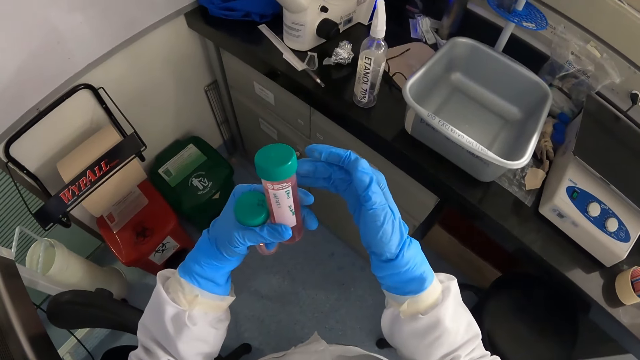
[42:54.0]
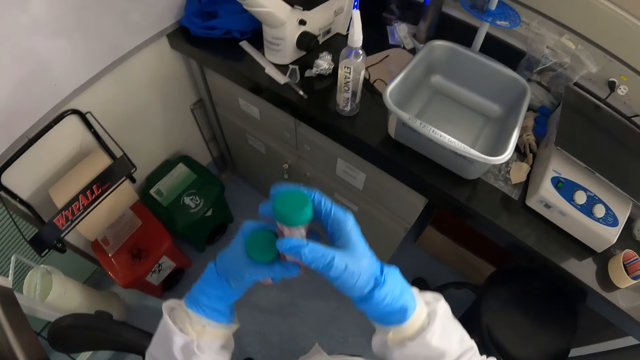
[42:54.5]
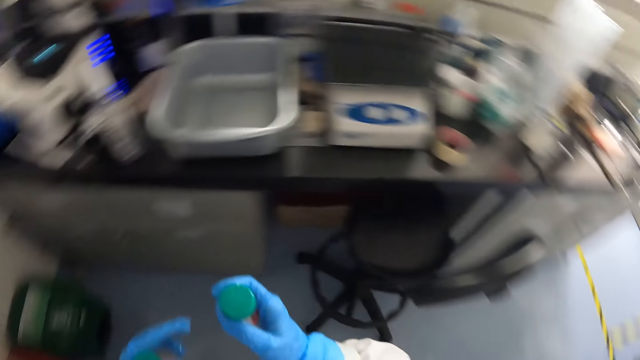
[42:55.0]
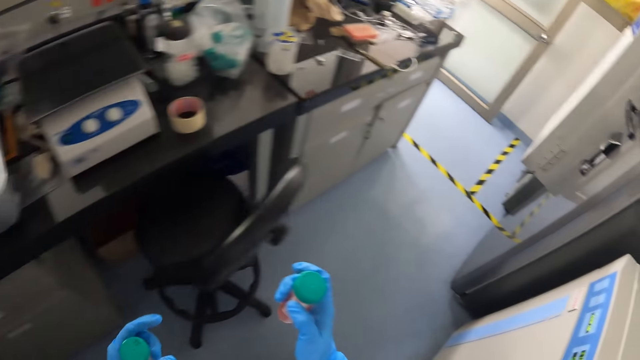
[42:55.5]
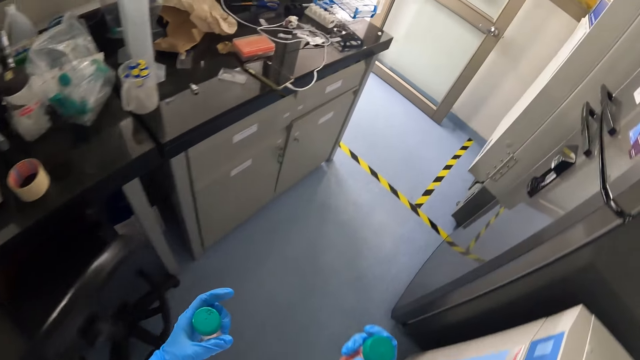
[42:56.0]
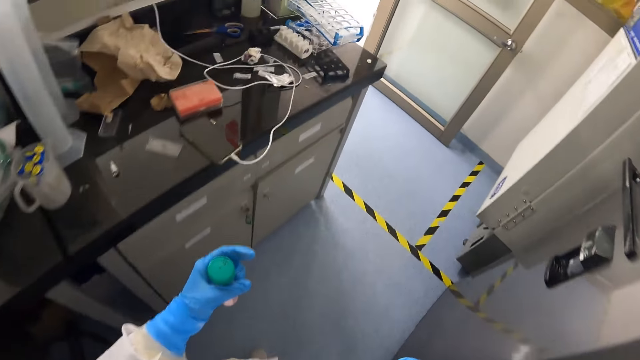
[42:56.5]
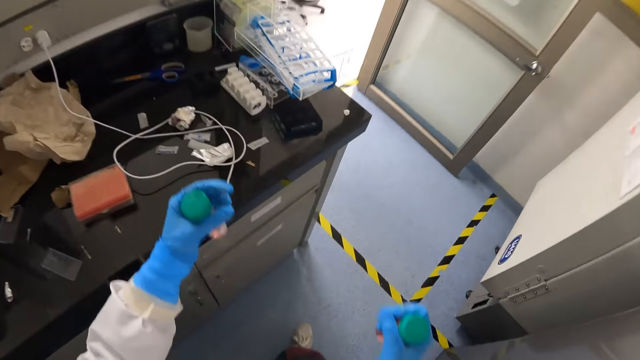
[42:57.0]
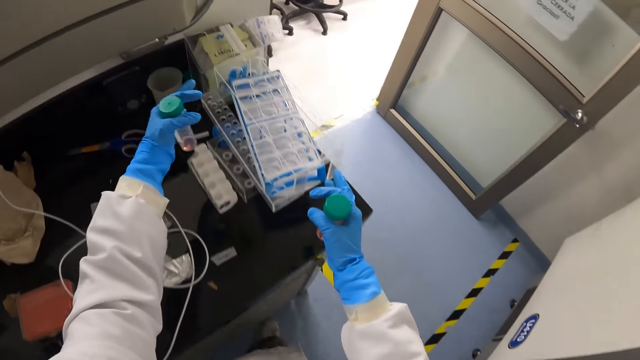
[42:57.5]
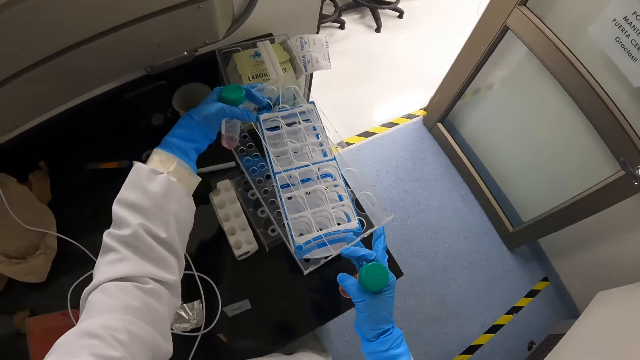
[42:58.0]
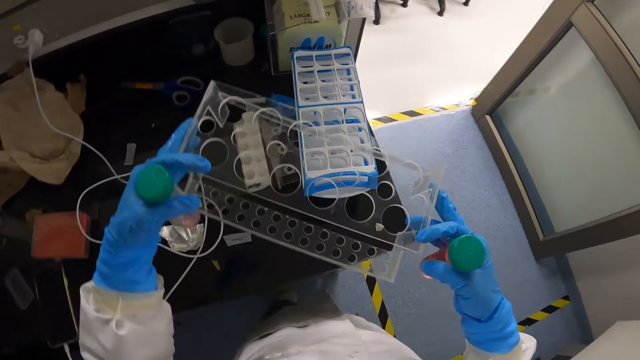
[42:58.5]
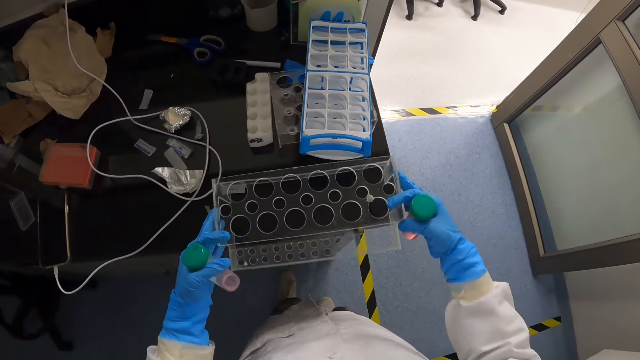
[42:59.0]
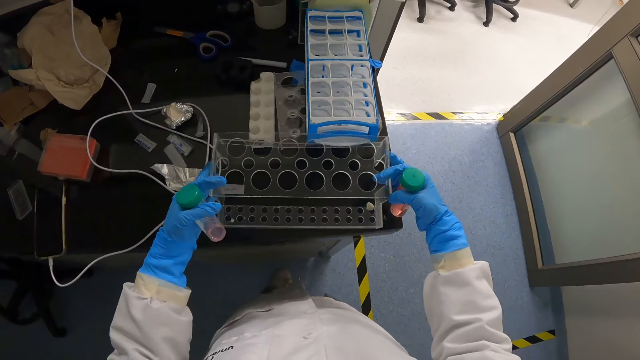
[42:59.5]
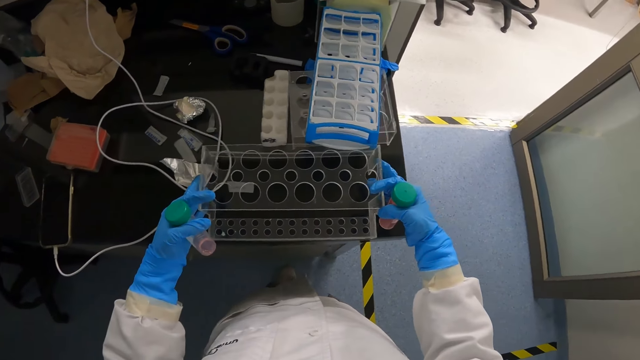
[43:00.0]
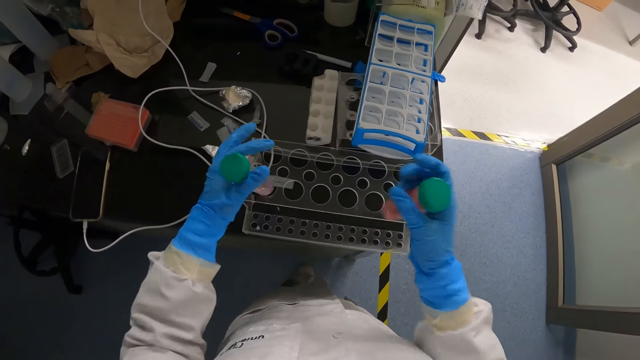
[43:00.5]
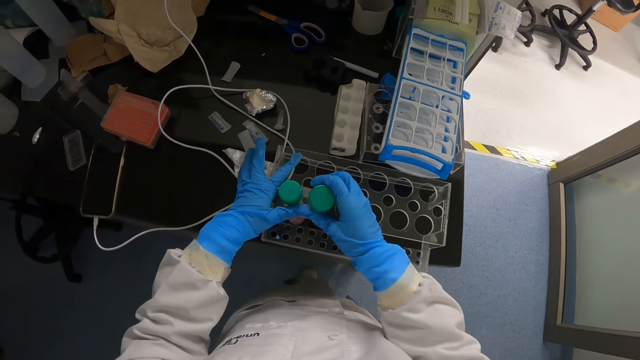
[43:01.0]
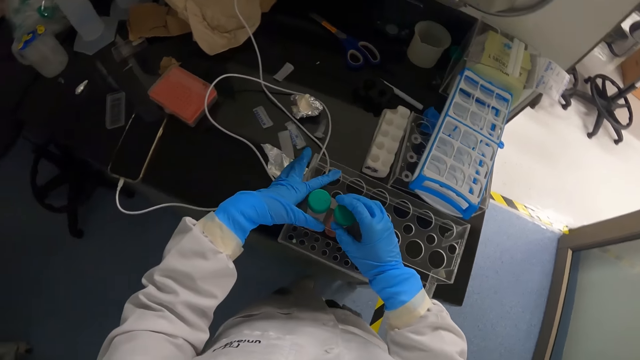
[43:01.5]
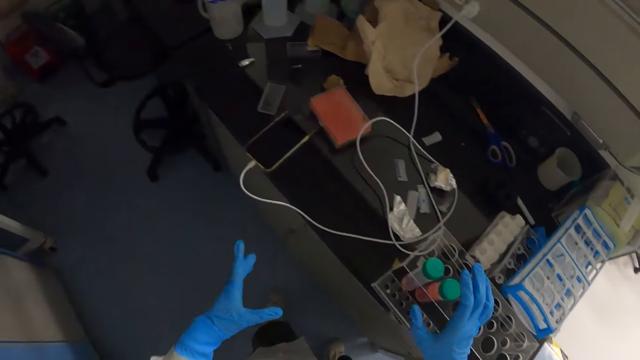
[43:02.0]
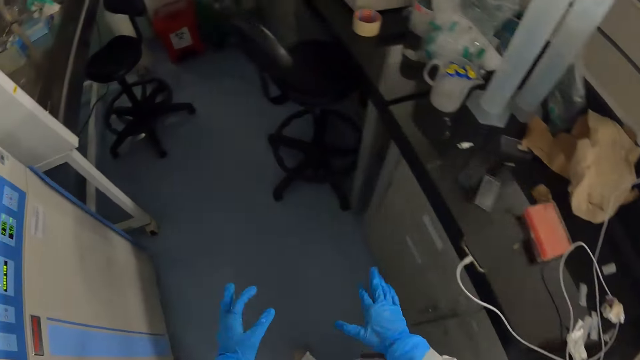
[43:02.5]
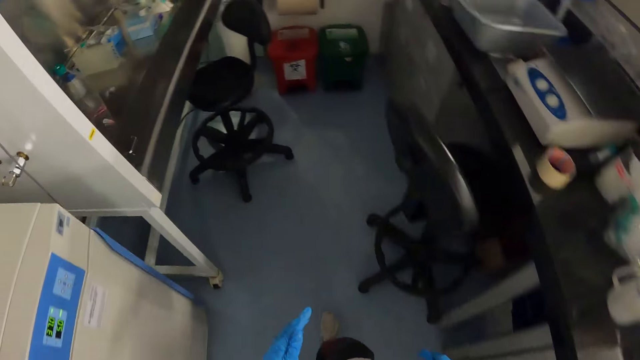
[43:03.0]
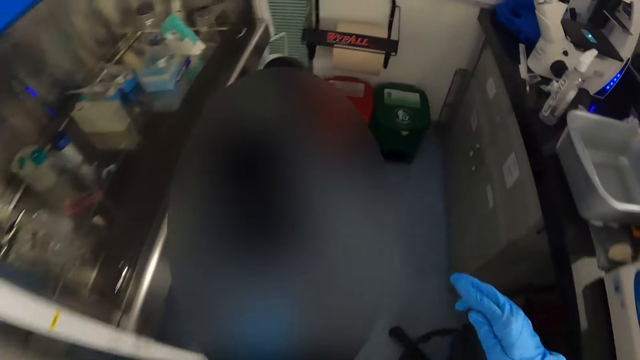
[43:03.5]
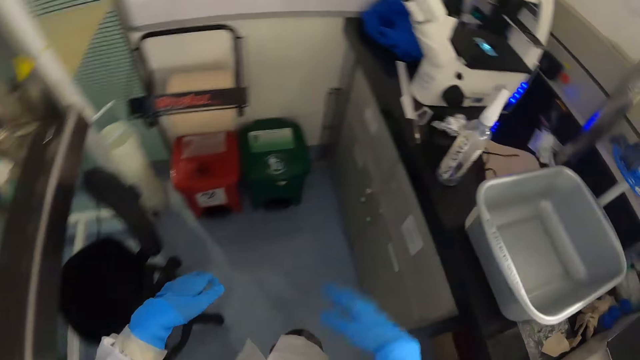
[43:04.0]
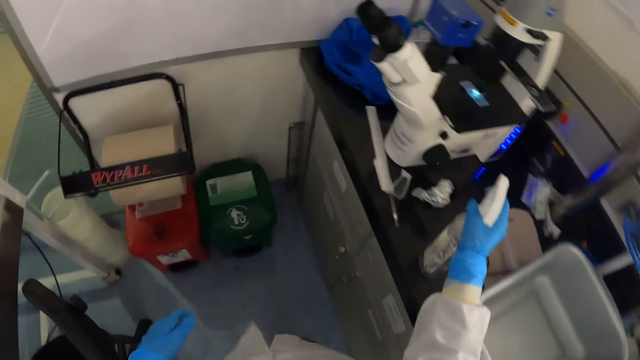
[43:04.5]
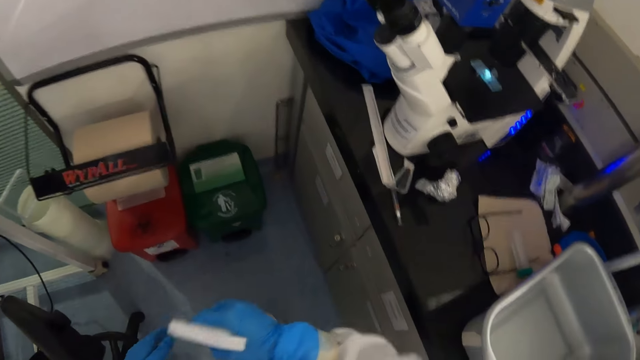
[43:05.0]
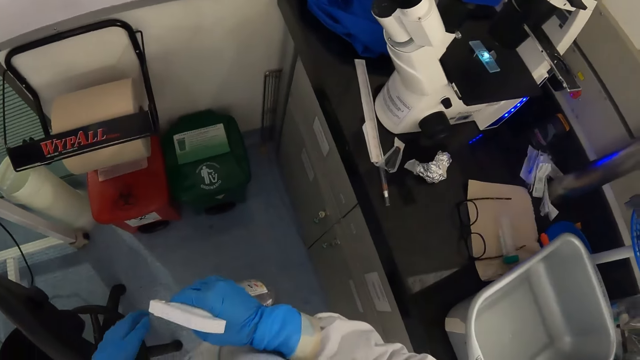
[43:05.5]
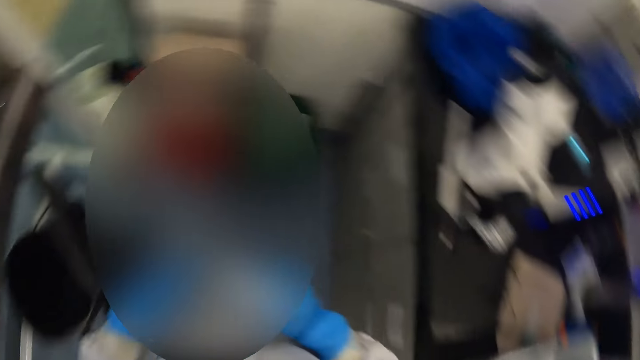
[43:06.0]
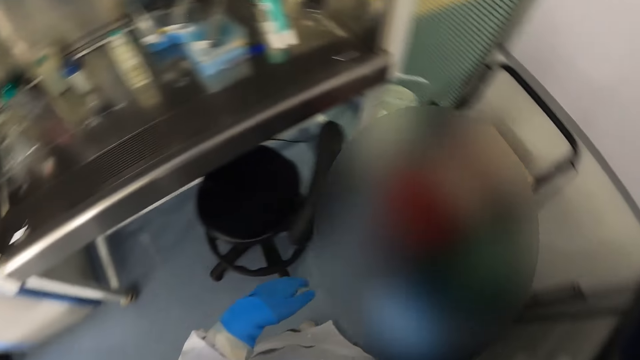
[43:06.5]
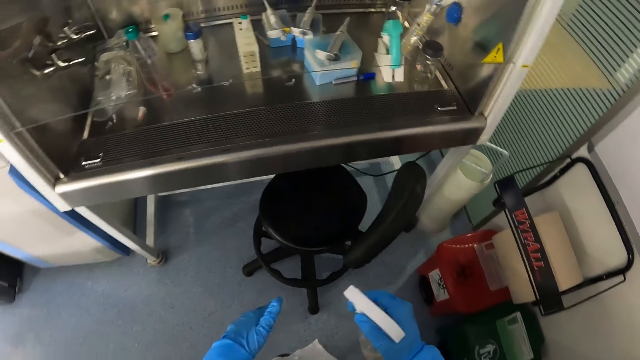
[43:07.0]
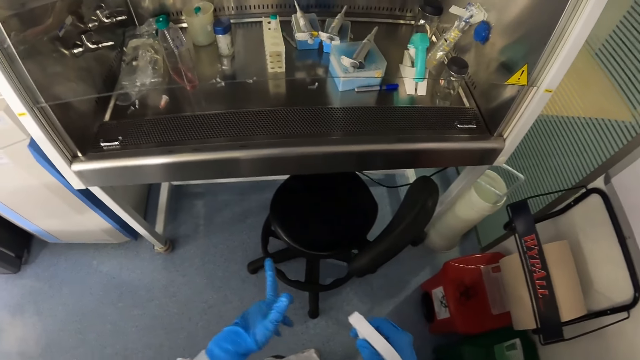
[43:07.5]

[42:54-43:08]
The camera wearer turns back. He walks forward. He picks up the holder. He carries the tube rack with both hands. He places the tube rack on the workbench with both hands. He puts the EDTA tubes in the tube rack with both hands. He turns left. He walks forward. He picks up the sanitizer from the workbench with his right hand. He sprinkles something on the hand. He turns left.

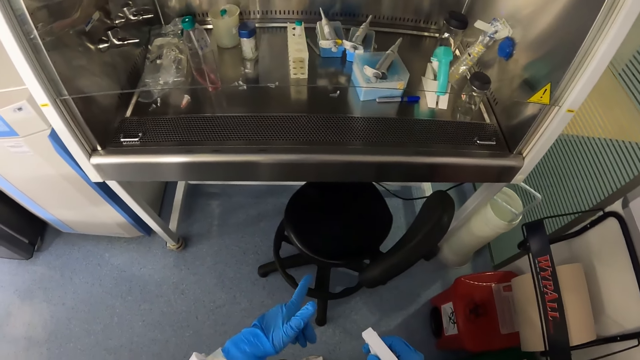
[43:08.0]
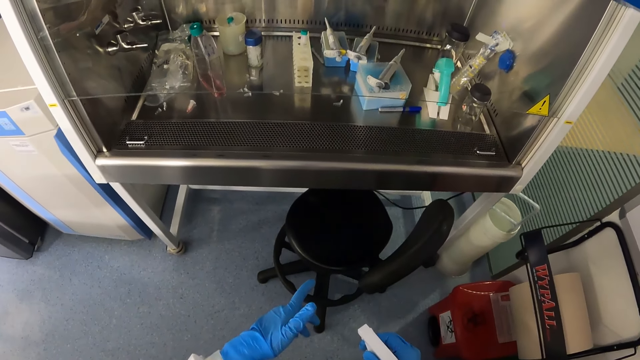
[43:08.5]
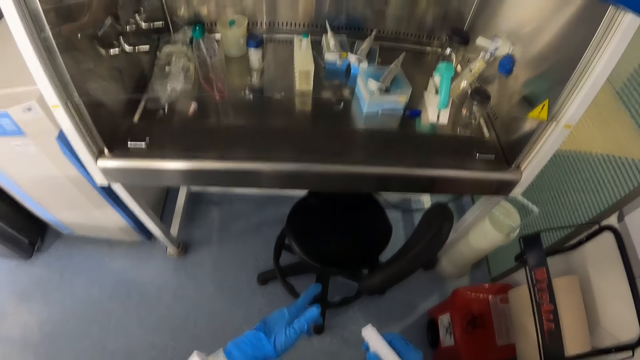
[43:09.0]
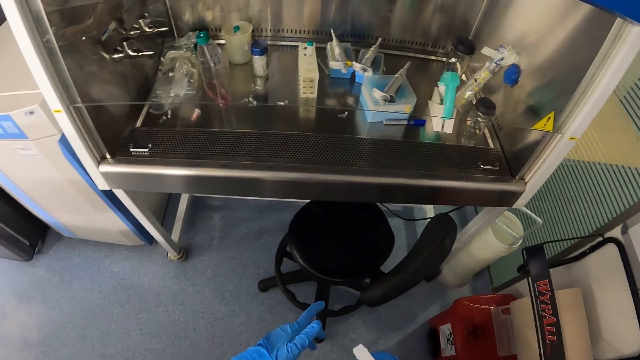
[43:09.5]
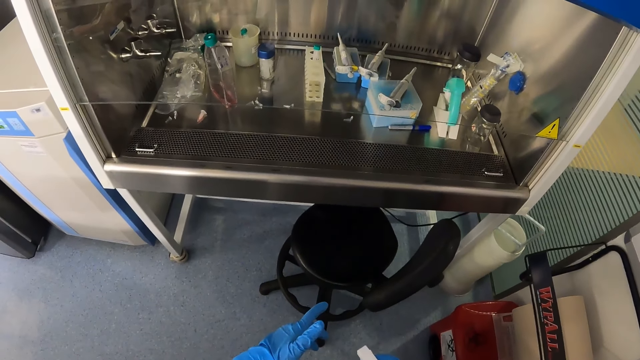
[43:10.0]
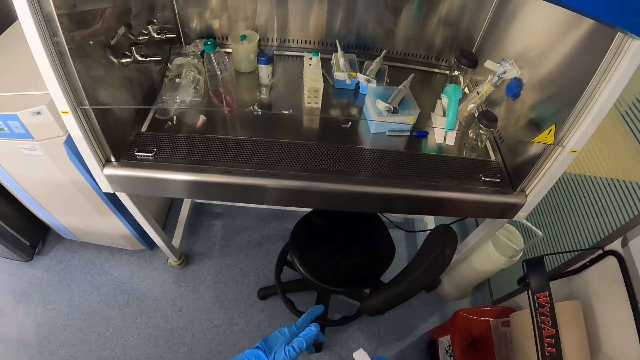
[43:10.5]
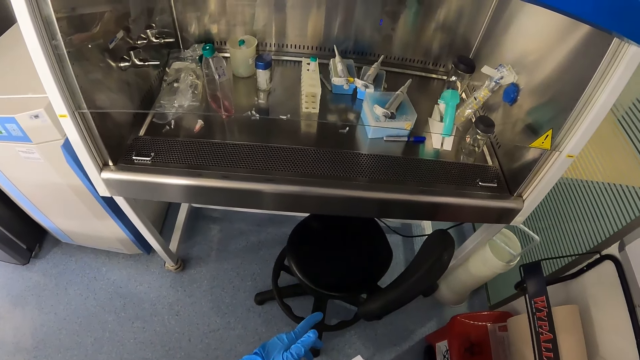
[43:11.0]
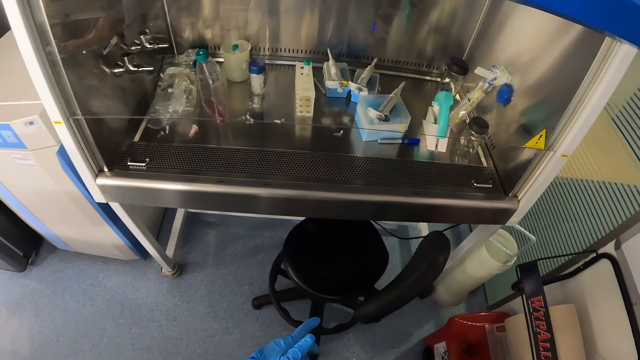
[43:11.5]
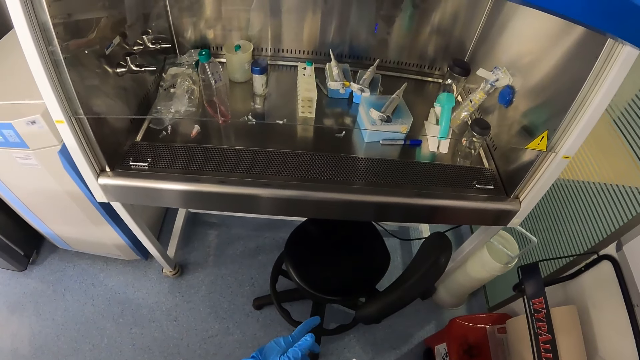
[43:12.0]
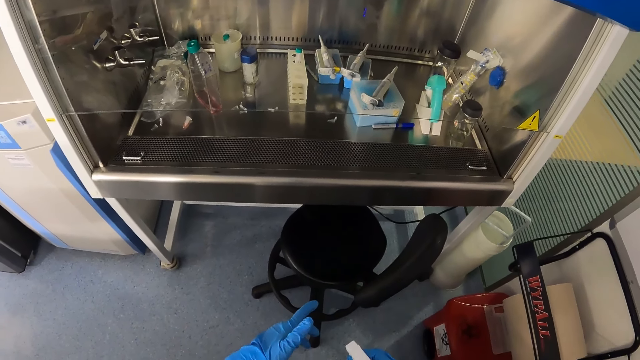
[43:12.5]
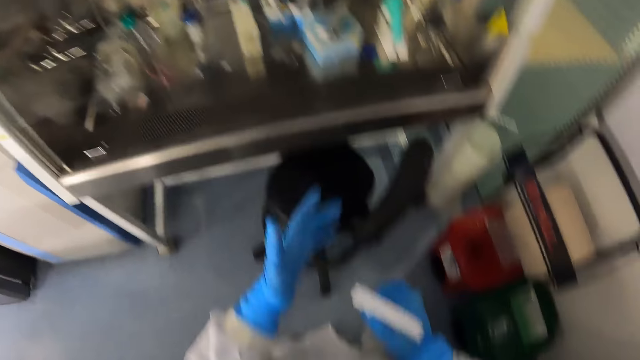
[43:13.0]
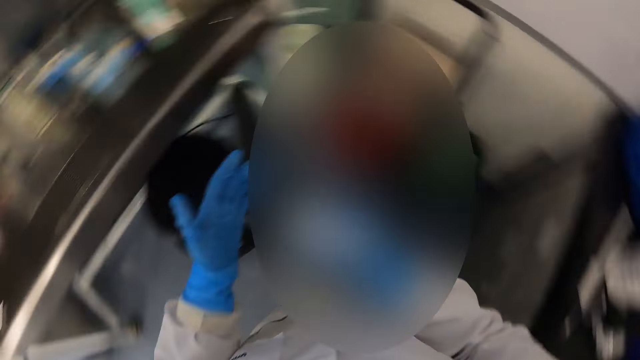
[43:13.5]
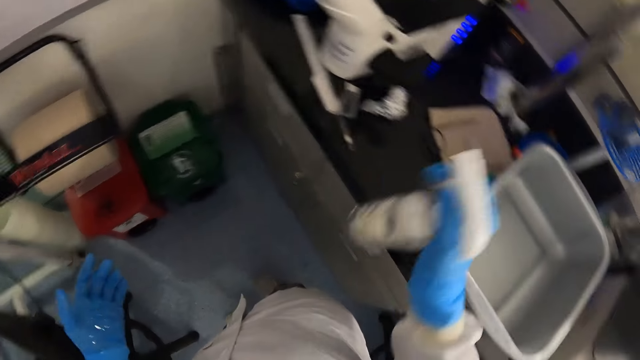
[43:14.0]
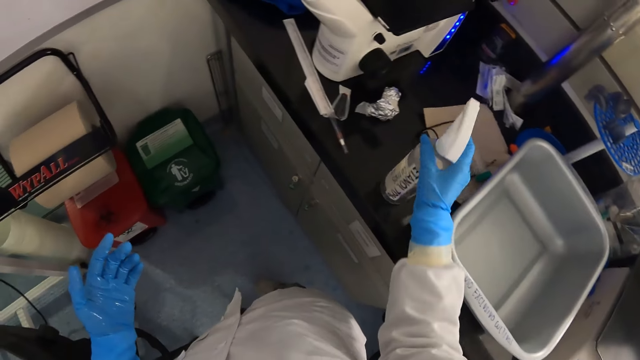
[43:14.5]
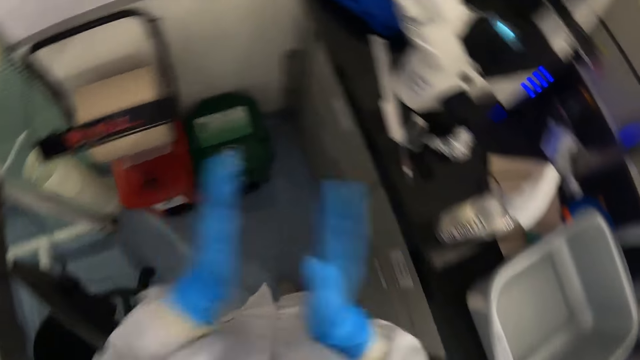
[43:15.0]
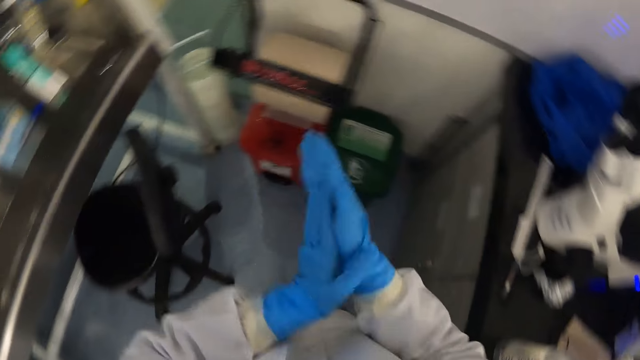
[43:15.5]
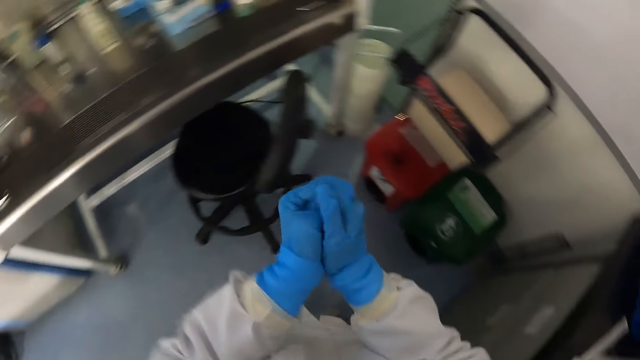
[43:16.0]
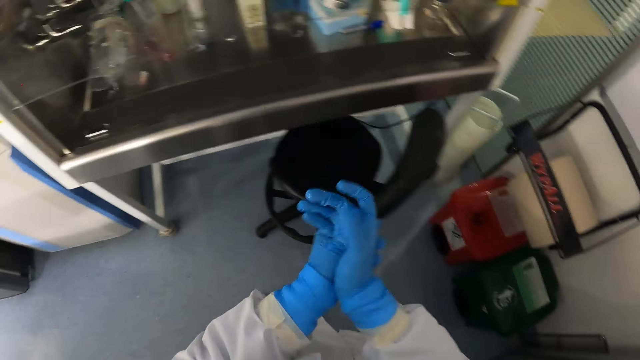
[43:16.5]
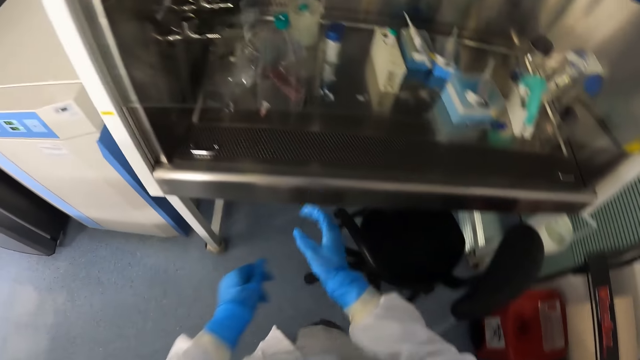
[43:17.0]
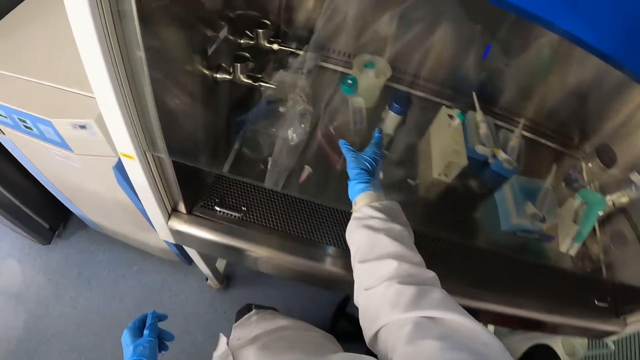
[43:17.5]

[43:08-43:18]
The camera wearer looks forward. He turns right. He sprays the sanitizer in his right hand on his left hand. He drops the sanitizer on the workbench with his right hand. He rubs both hands against one another. He turns left. He walks forward.
